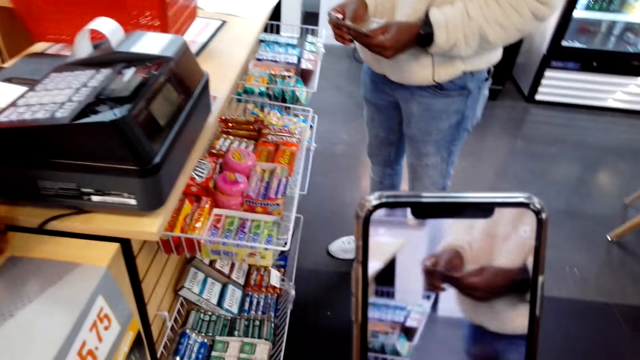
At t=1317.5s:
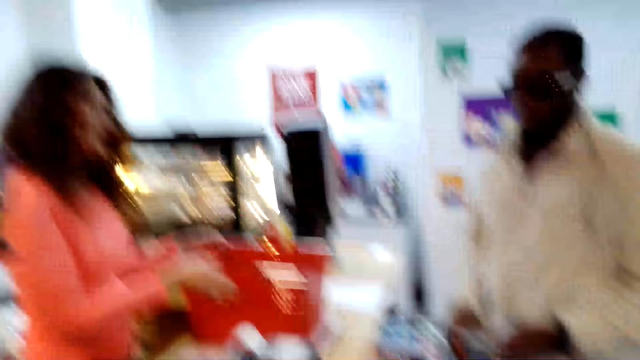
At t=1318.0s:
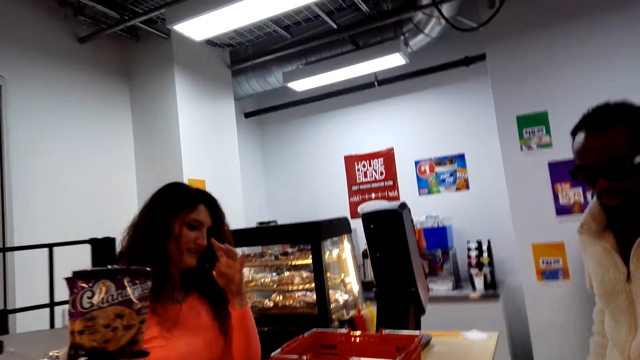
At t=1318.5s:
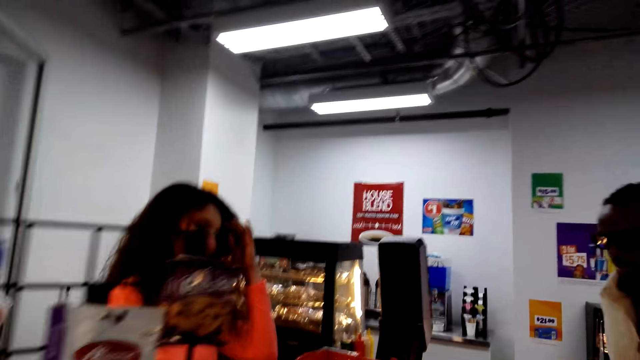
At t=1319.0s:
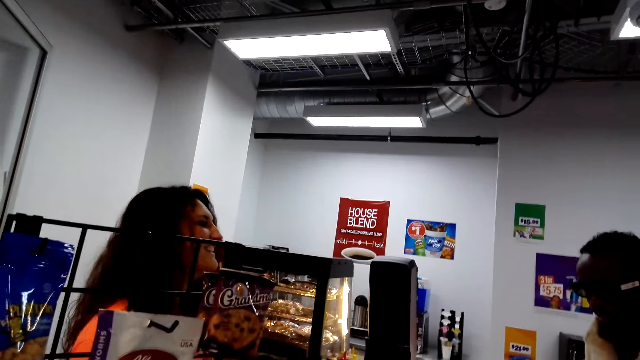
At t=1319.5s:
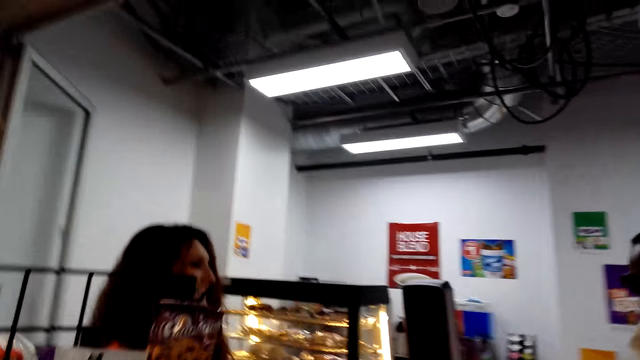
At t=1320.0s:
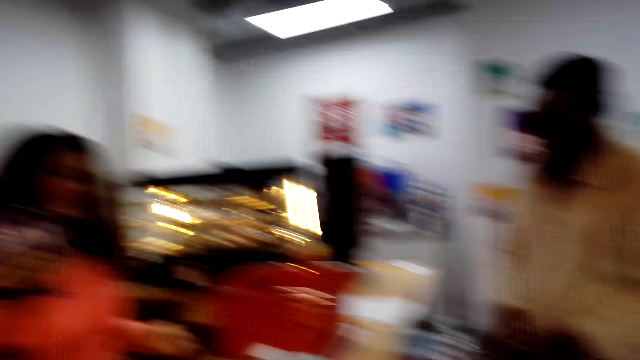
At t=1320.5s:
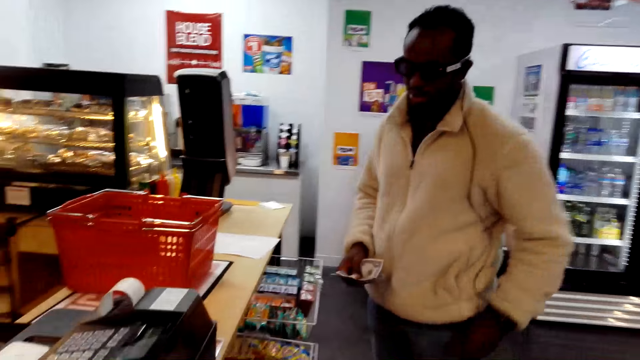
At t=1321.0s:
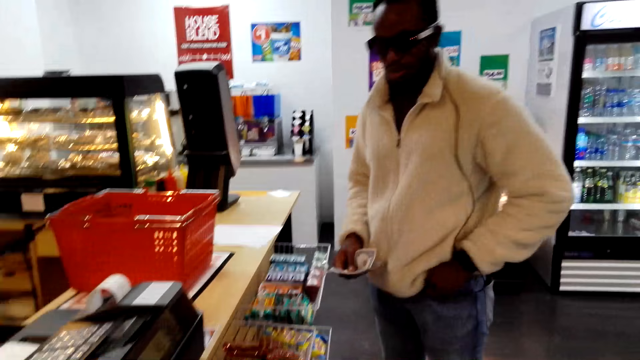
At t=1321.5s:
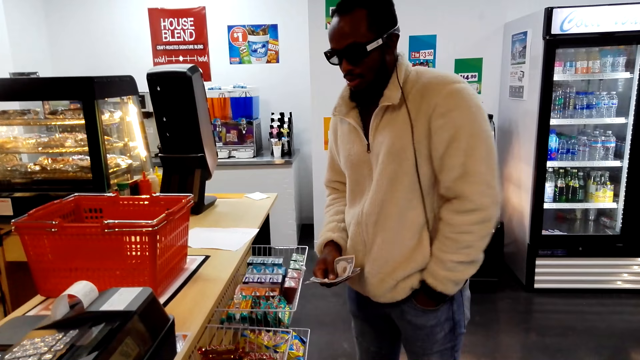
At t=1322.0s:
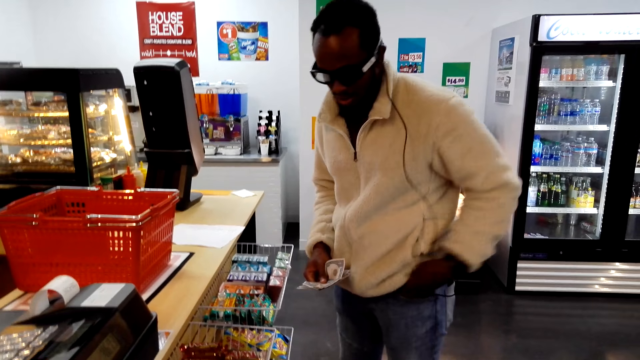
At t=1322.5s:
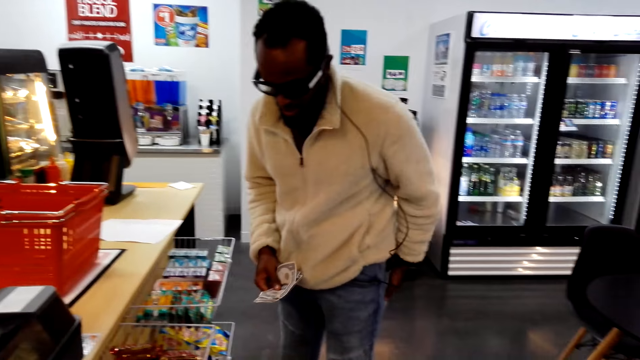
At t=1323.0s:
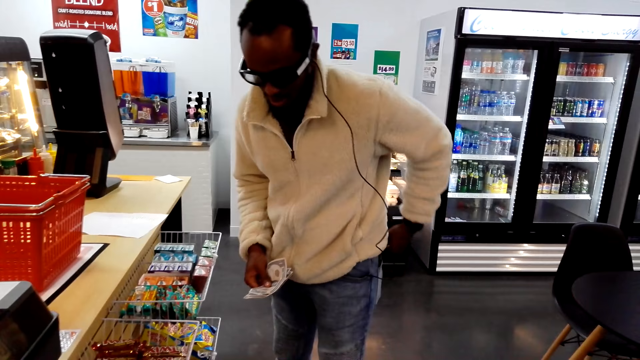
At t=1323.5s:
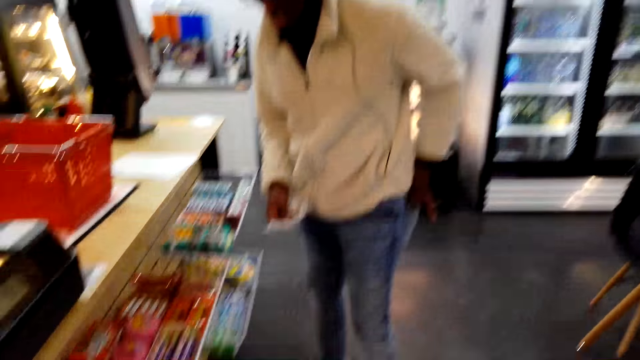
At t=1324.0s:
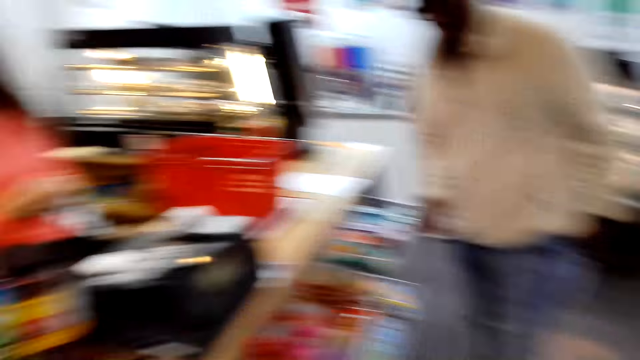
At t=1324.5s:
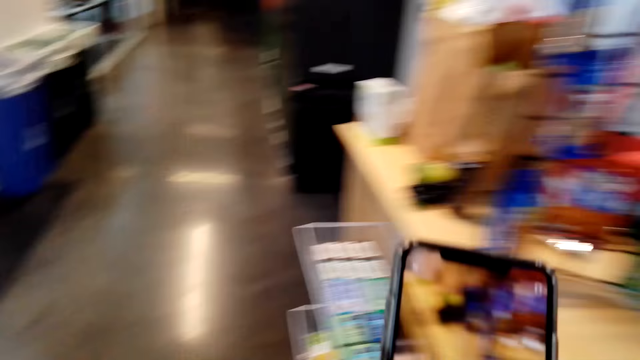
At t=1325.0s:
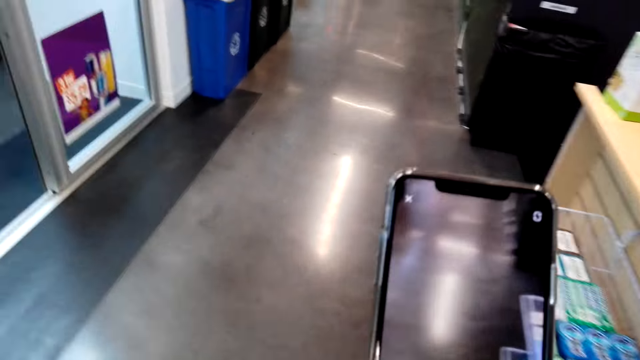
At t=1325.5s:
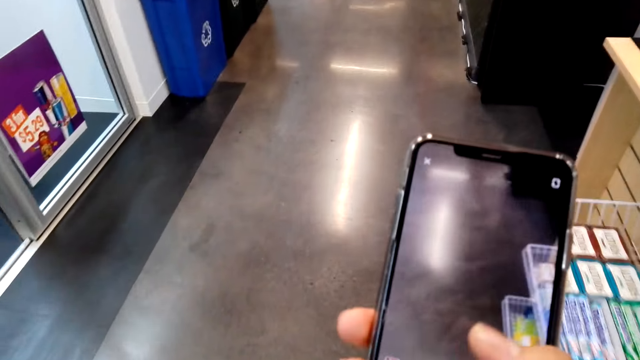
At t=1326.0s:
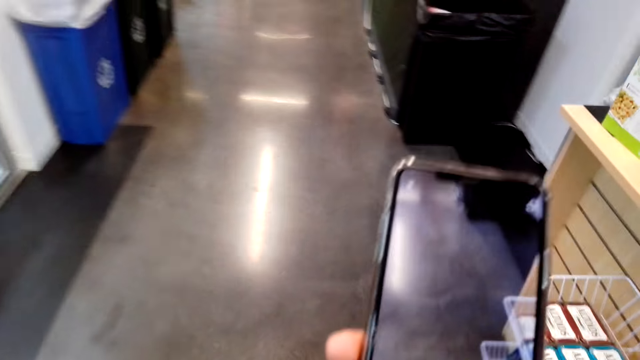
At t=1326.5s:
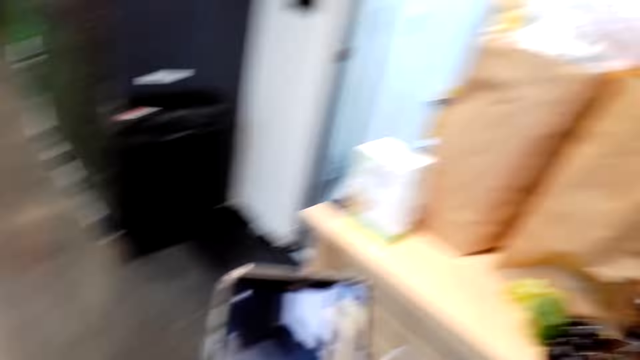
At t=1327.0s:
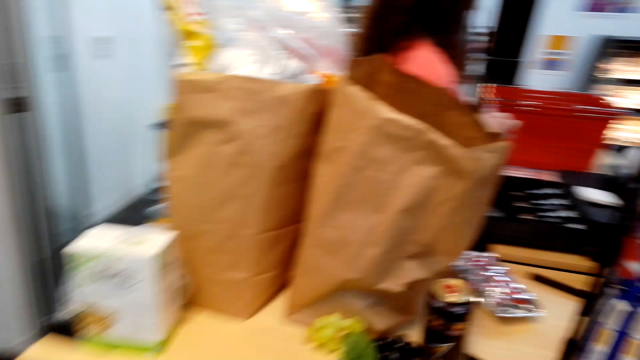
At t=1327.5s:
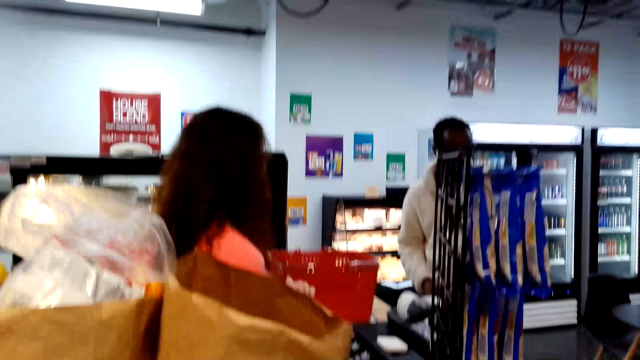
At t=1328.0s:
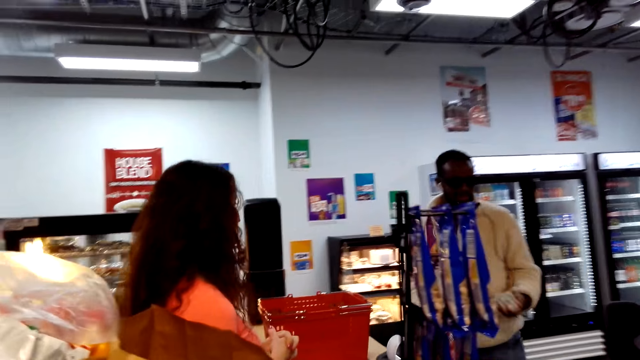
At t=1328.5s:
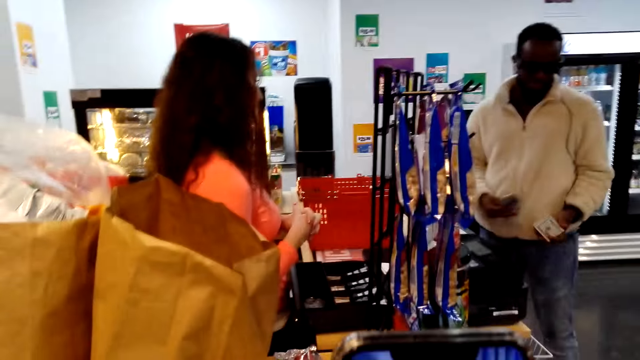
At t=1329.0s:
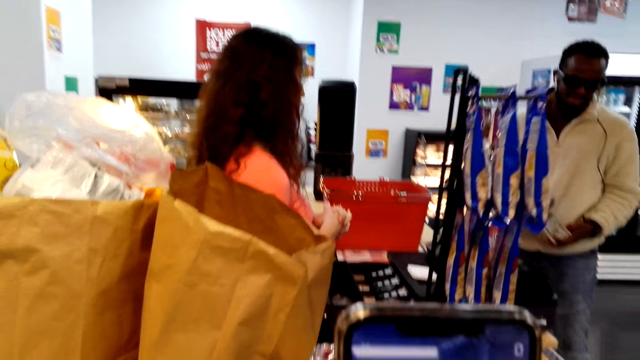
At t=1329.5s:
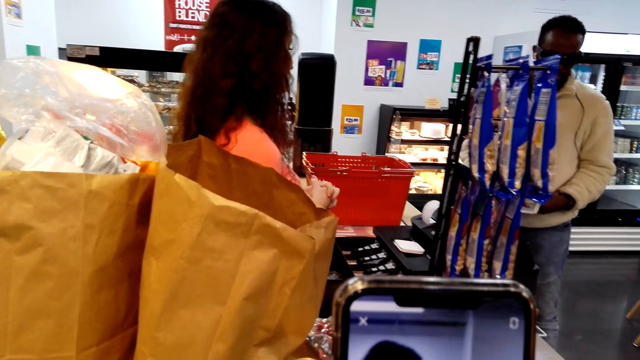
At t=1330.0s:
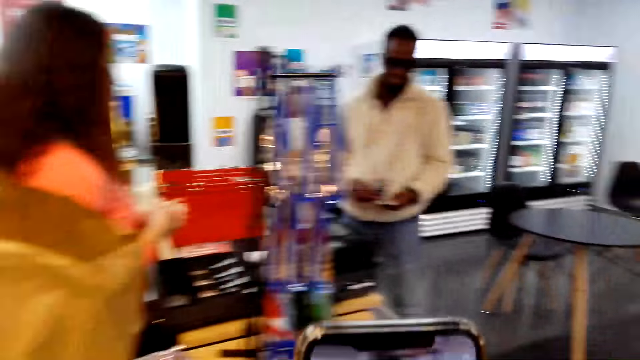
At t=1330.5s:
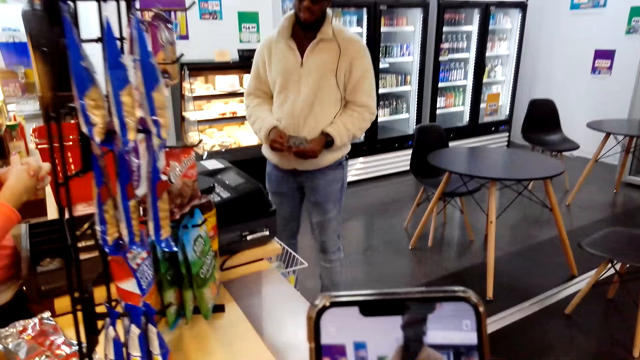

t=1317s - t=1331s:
A man interacts with the cashier and counts his money. The man searches for something in his pockets. The camera wearer walks around the shop. He records a video with his phone. He turns around.

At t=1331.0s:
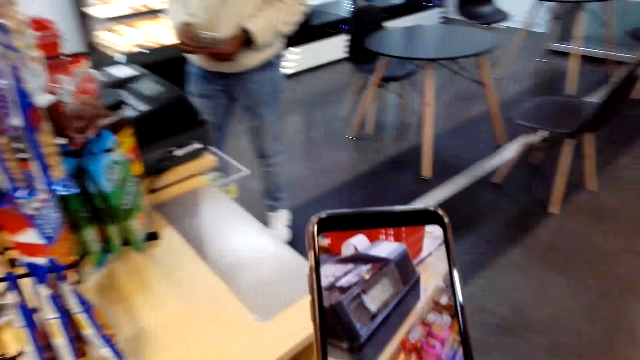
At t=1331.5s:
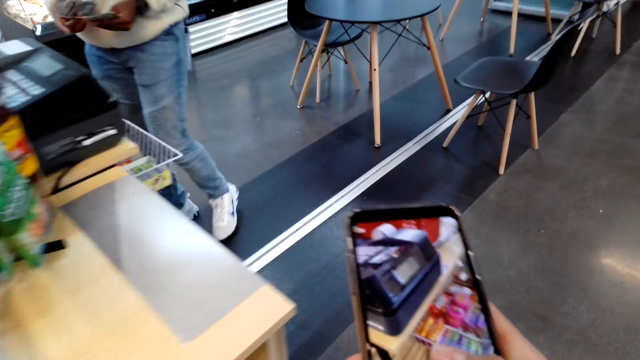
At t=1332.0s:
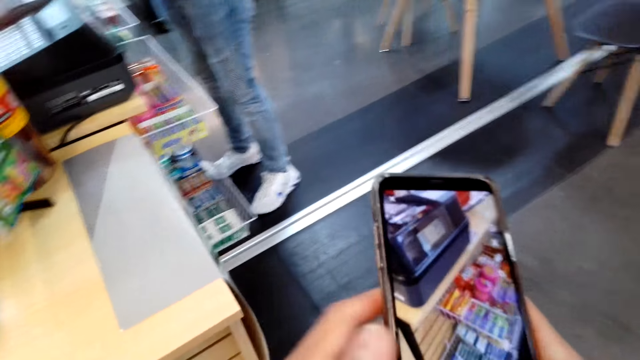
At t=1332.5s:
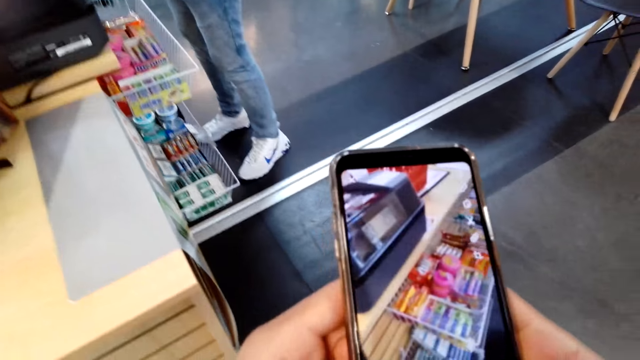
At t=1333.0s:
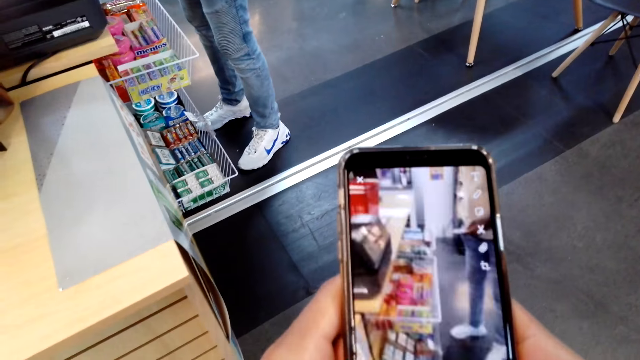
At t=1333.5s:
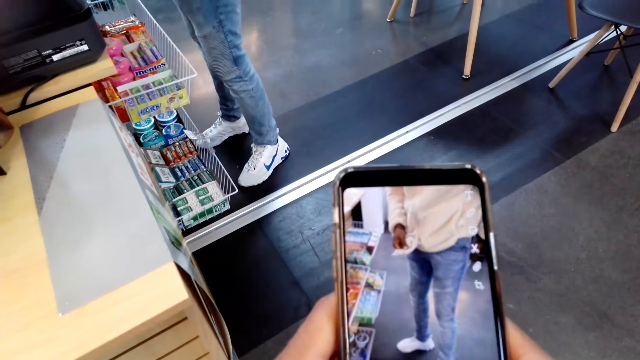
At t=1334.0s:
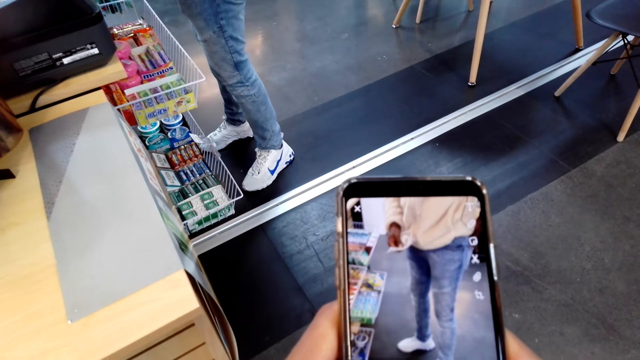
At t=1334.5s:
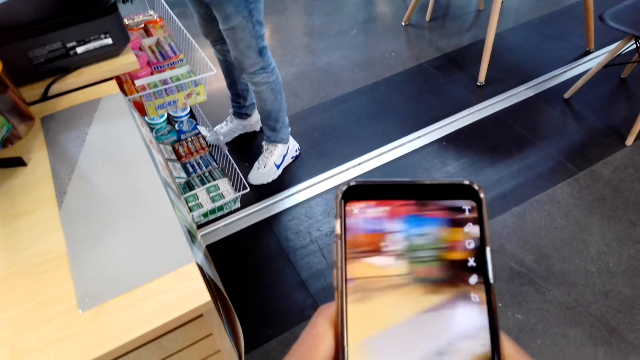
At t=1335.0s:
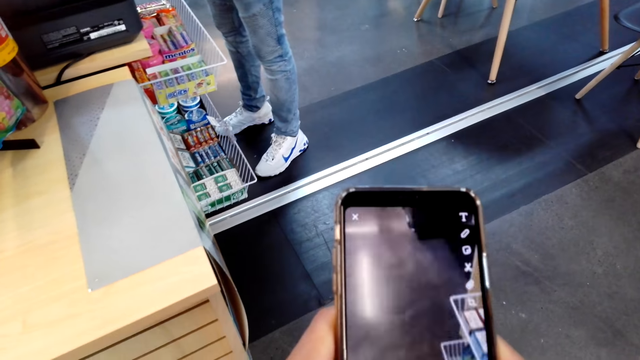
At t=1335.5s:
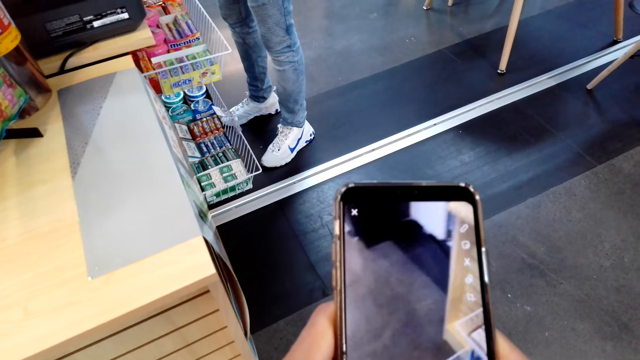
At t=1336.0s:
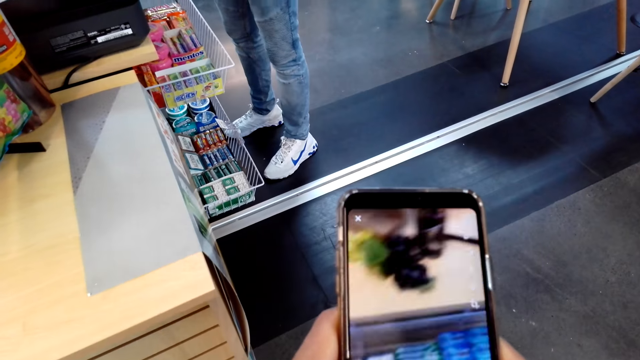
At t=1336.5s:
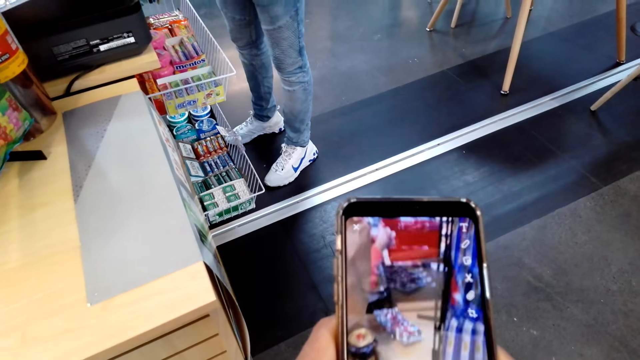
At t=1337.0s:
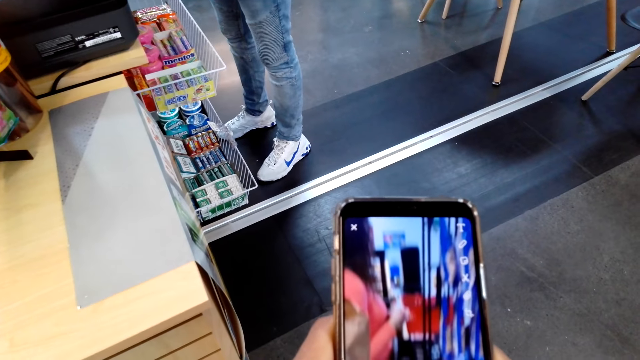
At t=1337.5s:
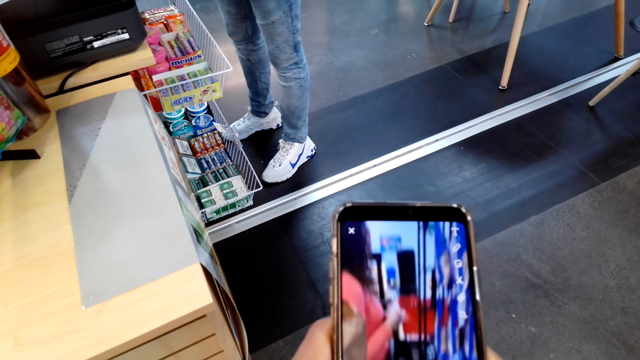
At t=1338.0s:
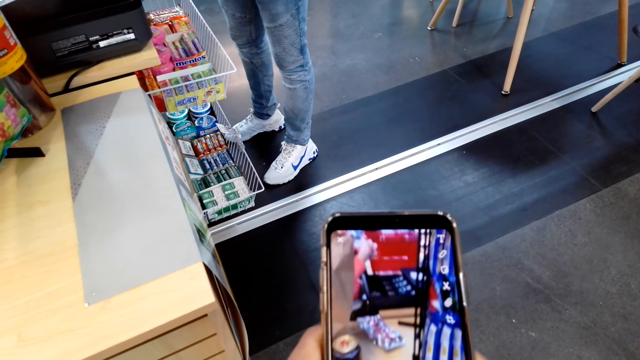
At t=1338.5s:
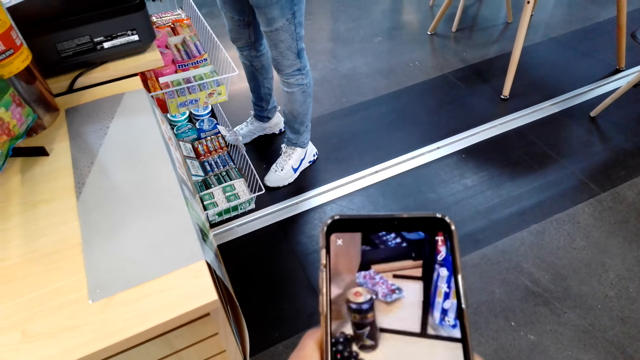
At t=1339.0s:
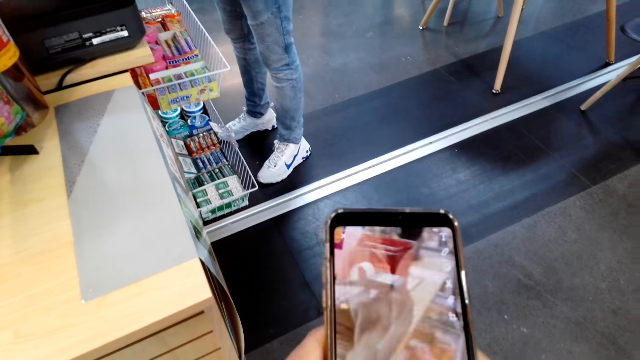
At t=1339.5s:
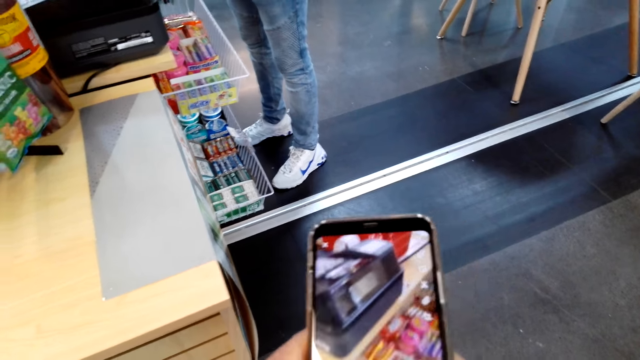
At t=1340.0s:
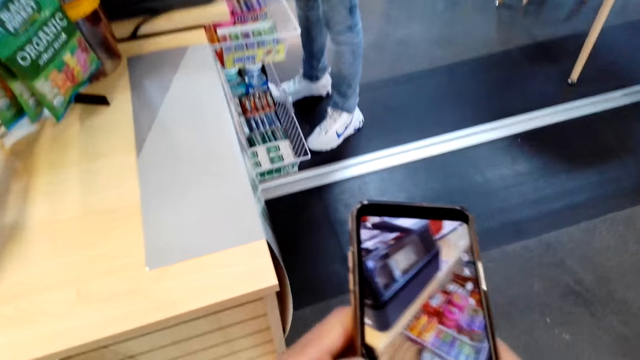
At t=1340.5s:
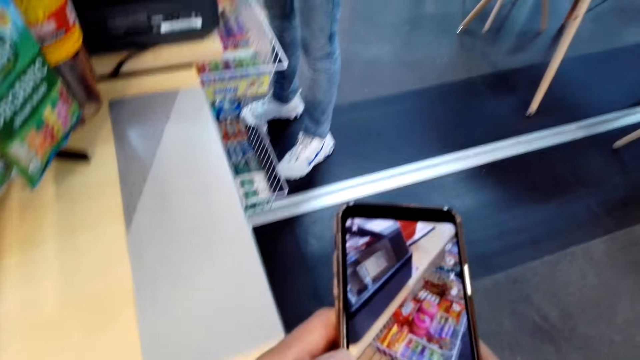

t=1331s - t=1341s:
The camera wearer uses his phone.
